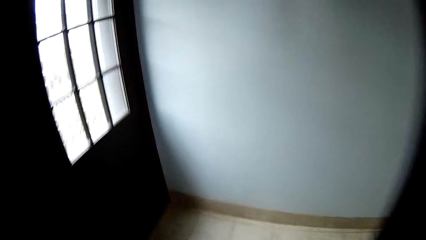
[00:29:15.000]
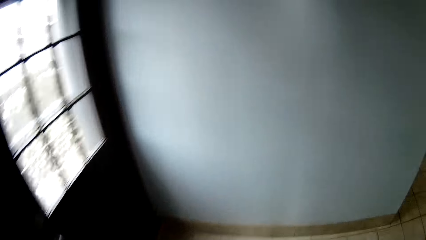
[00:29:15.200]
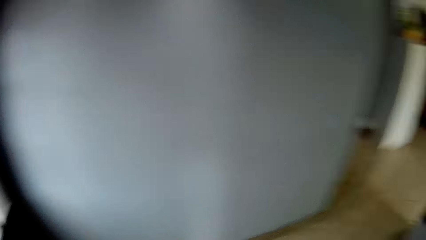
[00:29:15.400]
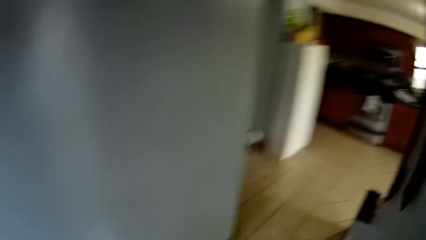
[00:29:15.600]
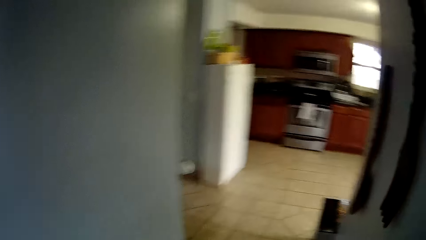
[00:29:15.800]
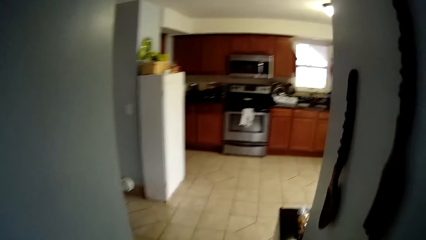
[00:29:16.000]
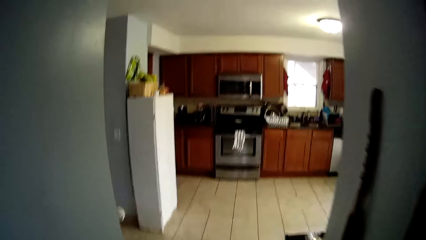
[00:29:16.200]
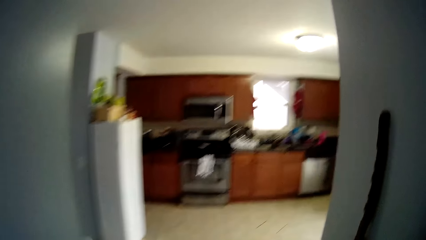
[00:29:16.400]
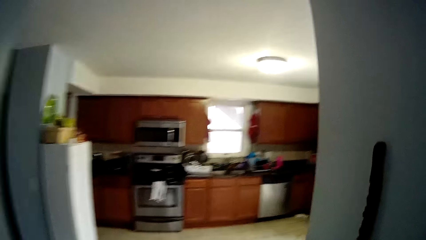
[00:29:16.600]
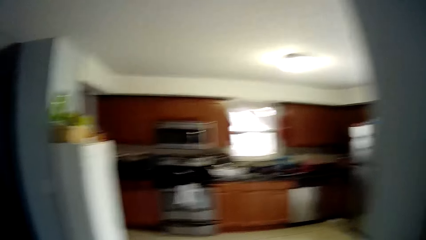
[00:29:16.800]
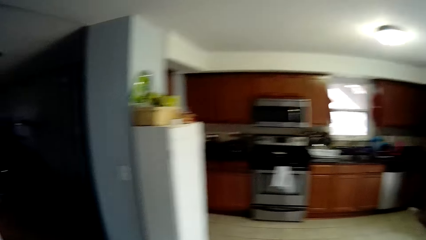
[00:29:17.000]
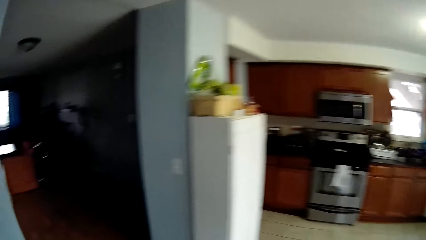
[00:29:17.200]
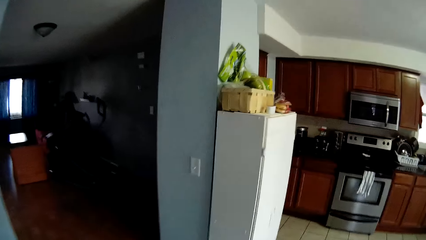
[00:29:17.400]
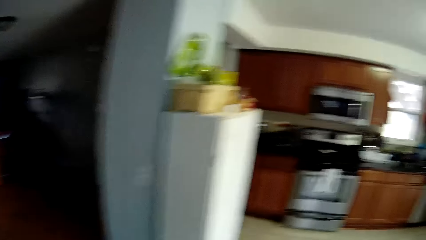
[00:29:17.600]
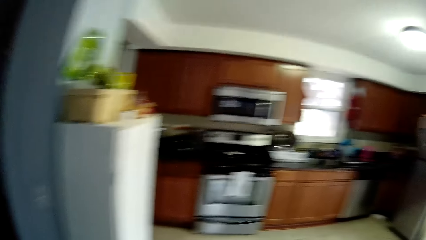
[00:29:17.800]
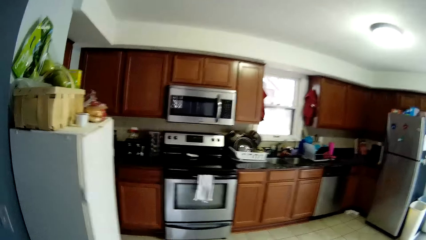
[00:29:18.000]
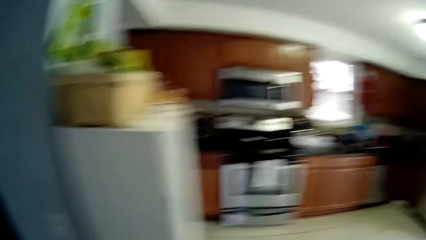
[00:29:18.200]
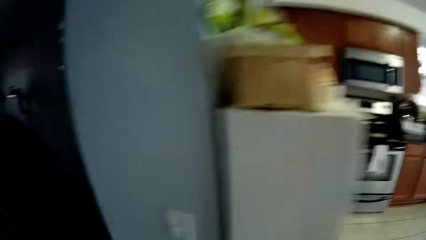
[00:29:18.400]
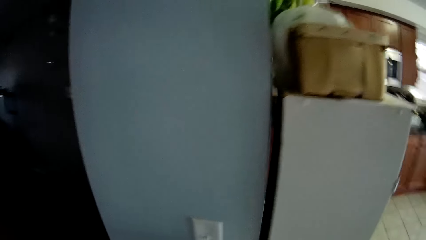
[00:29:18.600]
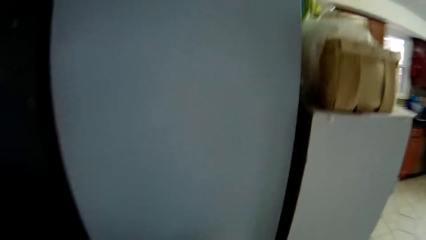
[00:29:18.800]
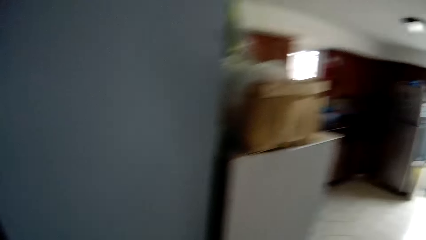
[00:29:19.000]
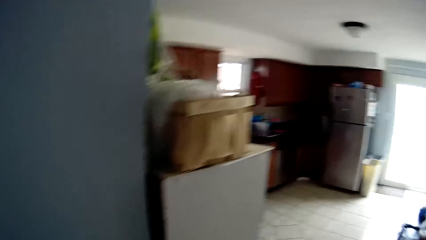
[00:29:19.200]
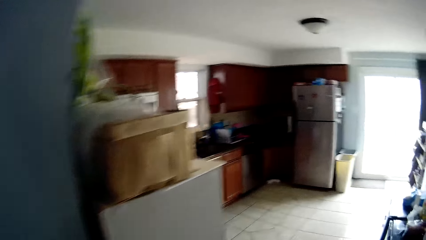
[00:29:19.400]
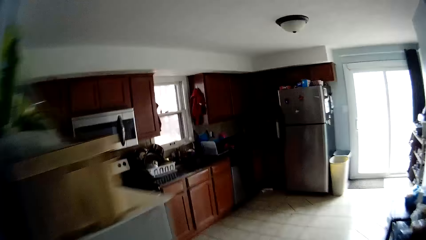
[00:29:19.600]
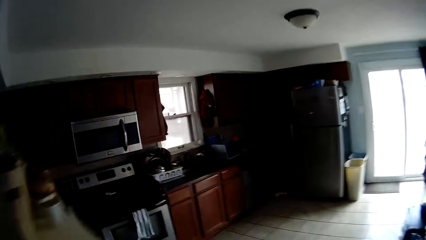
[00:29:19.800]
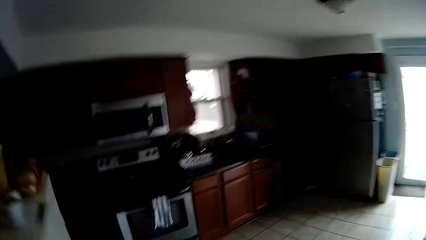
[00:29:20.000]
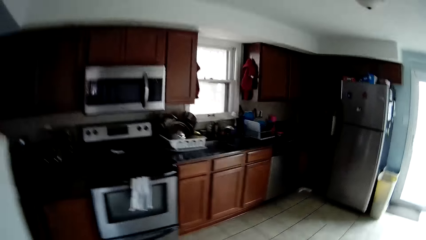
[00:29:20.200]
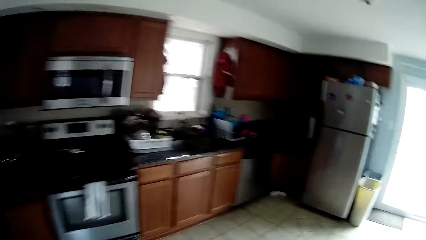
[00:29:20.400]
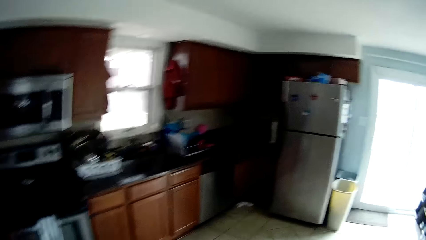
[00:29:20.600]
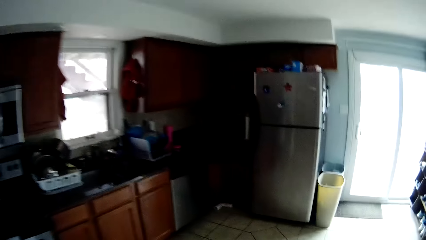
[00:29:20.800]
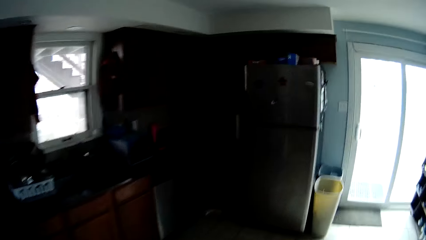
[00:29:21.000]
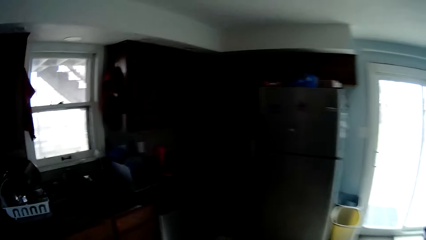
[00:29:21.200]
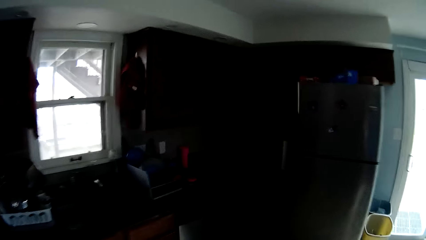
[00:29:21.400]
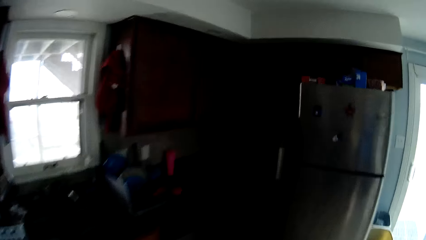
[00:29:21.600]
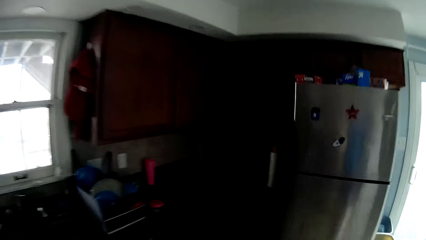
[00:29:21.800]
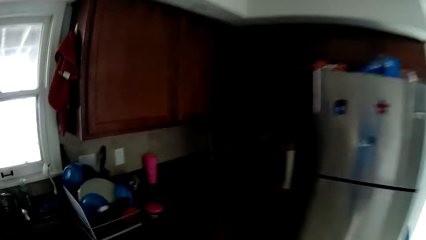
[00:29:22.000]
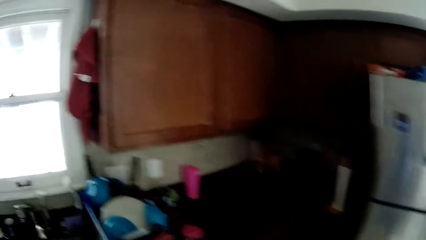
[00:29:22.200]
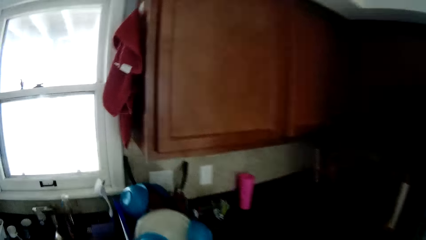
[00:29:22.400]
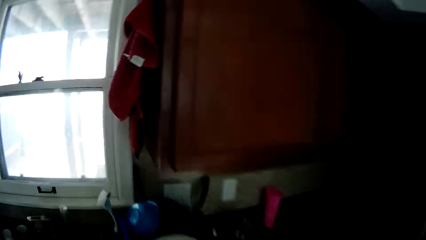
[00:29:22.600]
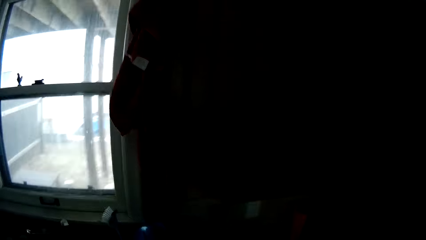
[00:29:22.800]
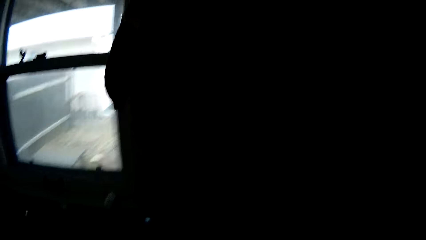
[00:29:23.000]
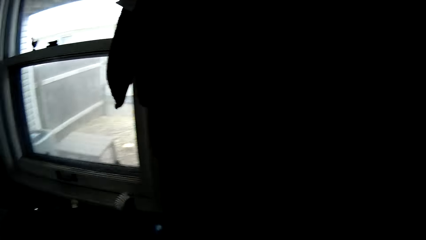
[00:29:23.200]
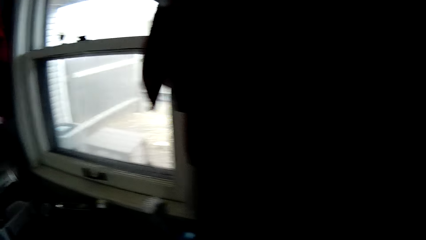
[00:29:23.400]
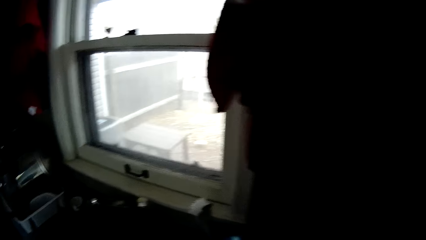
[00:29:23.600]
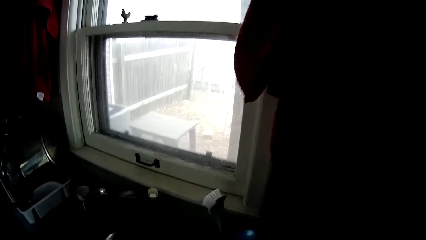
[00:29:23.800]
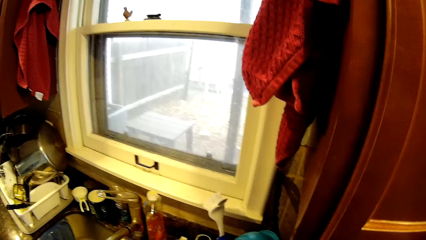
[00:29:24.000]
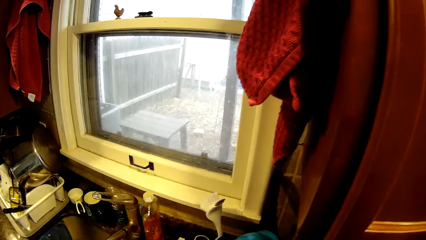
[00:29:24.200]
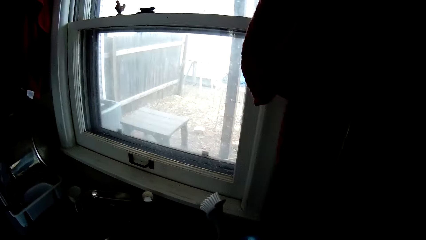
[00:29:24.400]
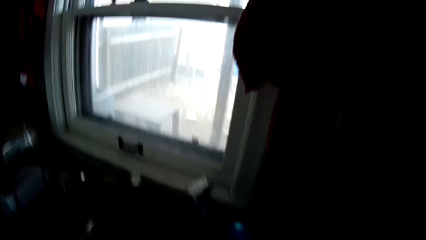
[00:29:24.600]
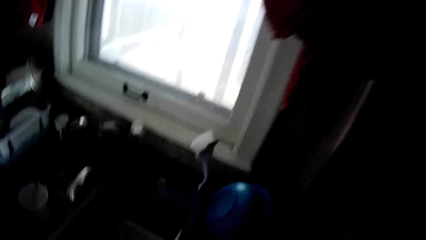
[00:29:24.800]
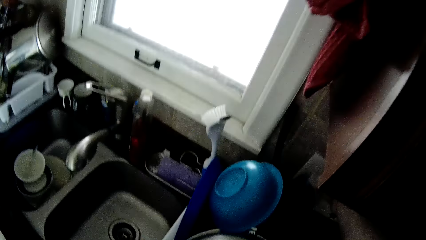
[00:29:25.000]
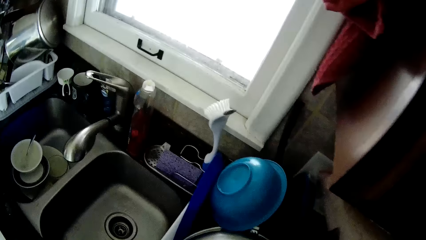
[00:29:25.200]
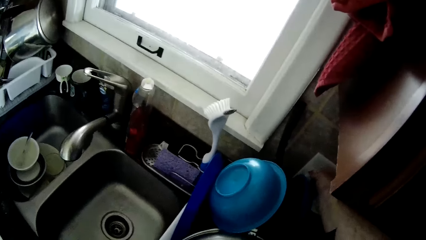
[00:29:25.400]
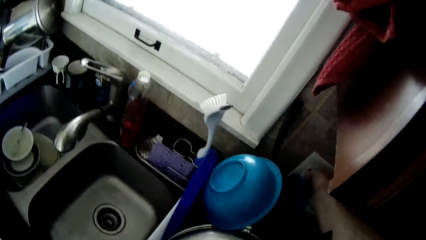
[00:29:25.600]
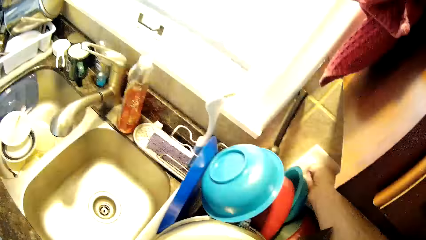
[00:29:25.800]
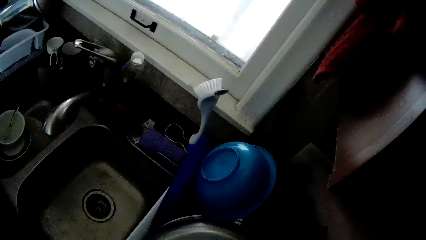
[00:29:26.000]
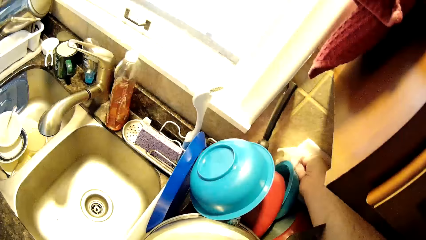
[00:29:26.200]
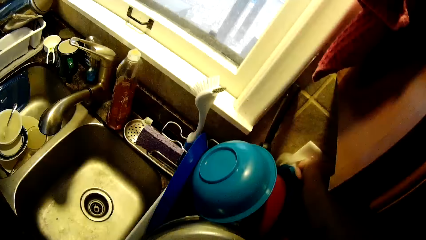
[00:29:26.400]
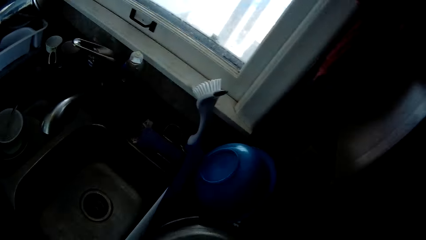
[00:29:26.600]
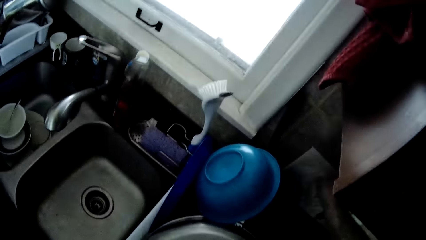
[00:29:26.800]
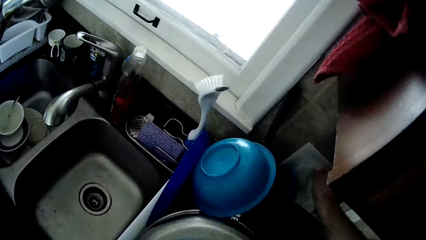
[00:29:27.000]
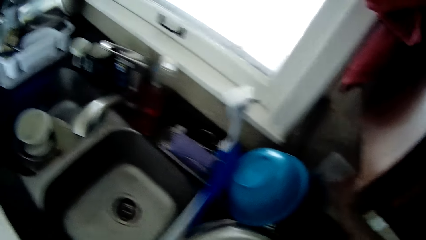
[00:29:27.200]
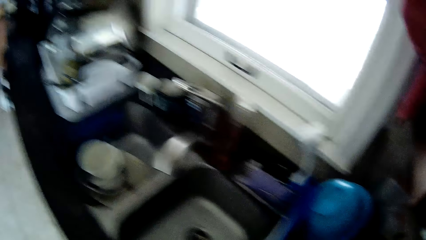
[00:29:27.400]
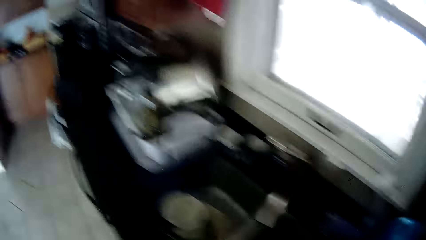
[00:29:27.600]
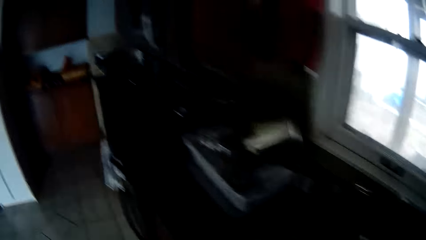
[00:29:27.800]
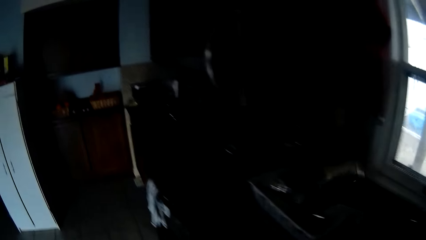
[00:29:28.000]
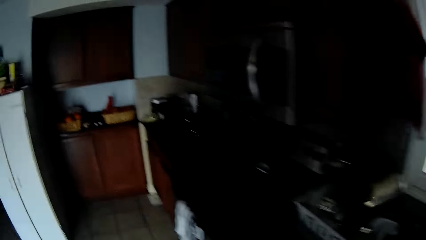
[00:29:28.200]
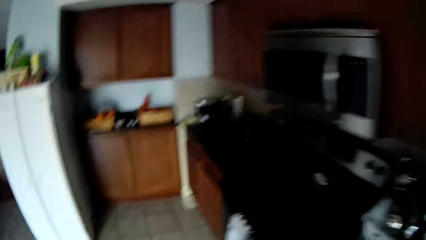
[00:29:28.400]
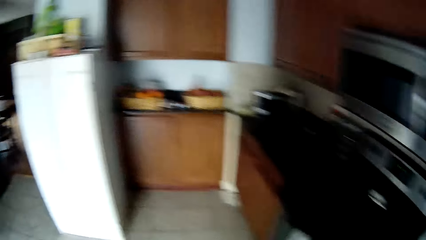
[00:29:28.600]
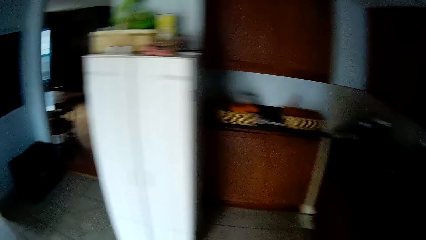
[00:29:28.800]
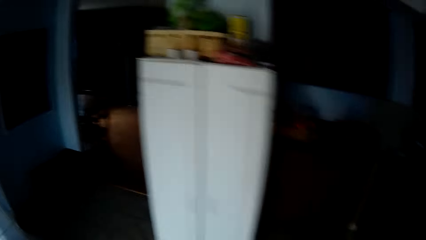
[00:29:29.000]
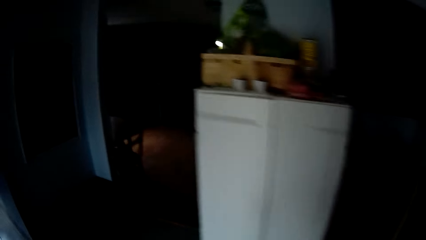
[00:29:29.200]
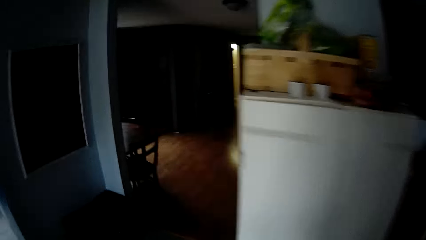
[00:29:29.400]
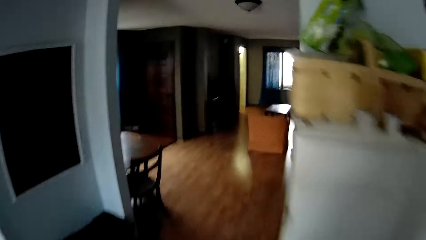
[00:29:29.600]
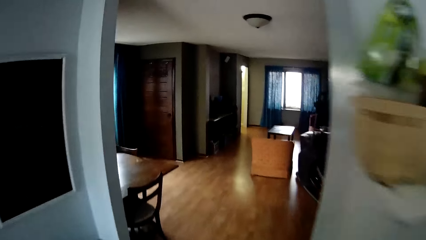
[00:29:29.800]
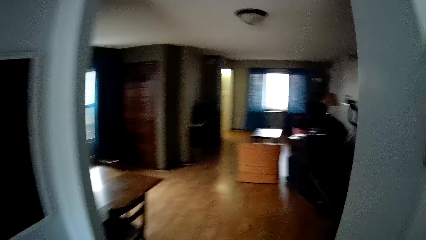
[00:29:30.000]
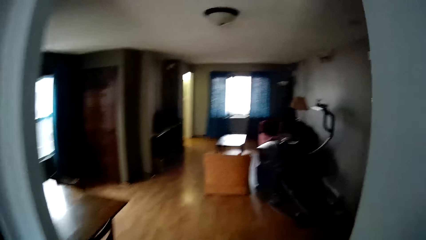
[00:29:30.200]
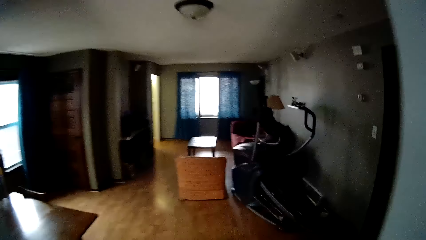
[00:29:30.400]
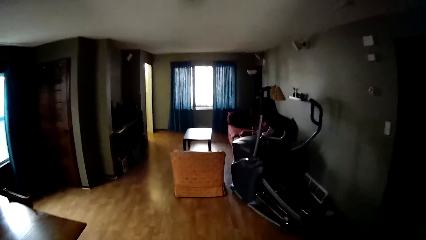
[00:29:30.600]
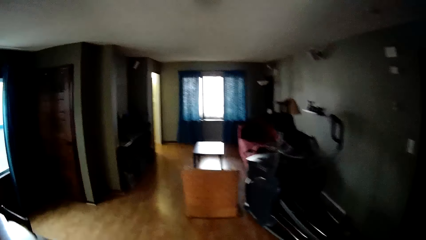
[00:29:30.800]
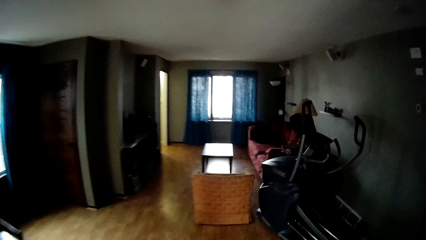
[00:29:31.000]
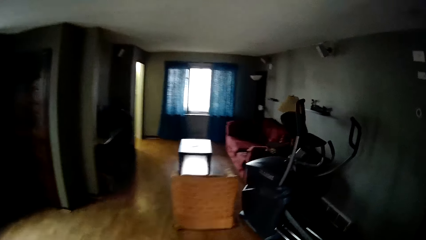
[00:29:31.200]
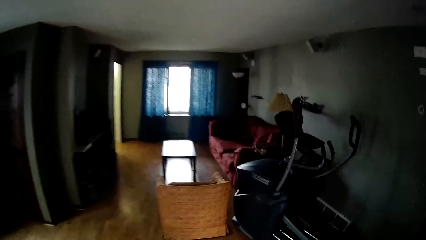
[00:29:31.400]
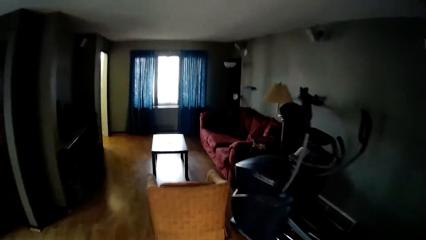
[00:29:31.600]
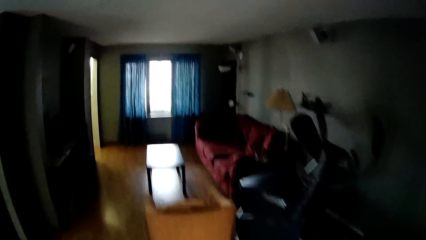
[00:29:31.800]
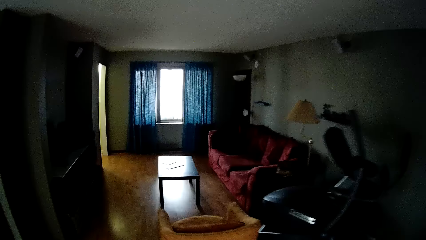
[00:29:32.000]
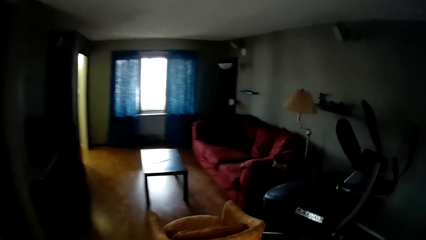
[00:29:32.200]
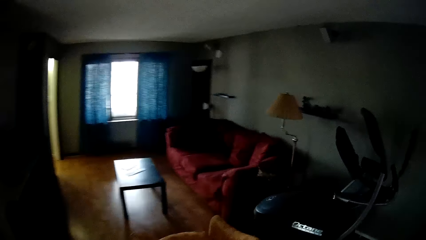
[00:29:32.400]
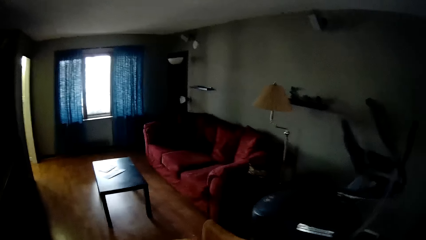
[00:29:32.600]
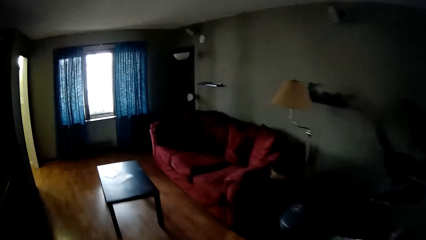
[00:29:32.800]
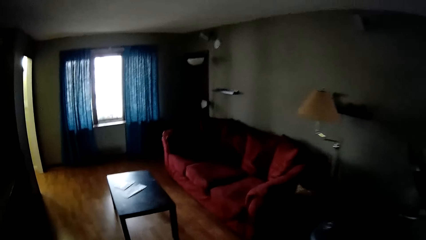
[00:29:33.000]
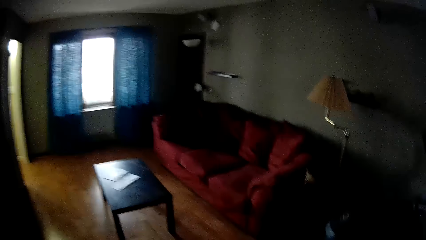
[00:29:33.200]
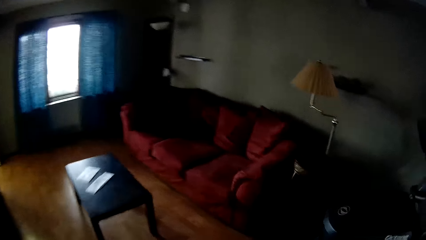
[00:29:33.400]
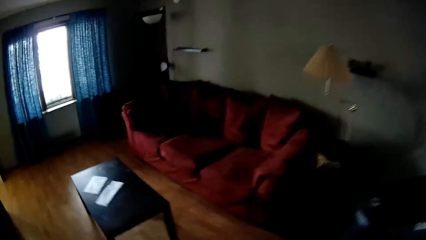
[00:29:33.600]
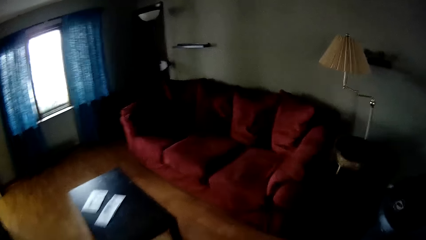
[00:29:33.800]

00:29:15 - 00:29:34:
The camera wearer walks to the kitchen. They wipe the switch with a wet wipe. They walk to the living room.
